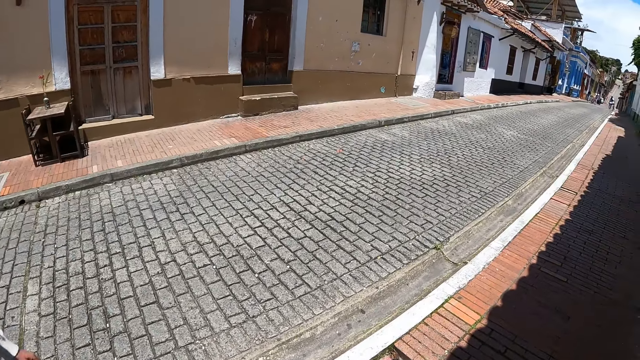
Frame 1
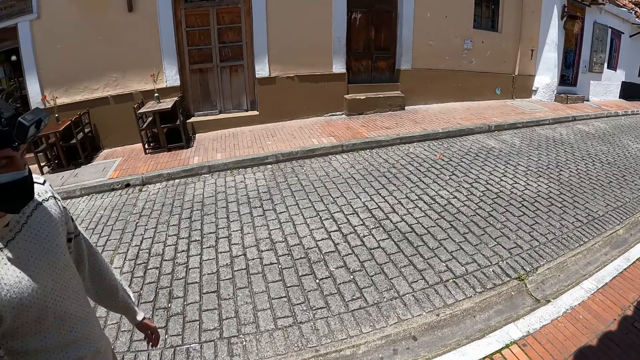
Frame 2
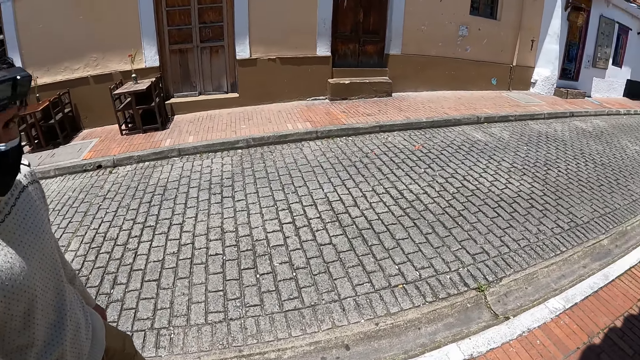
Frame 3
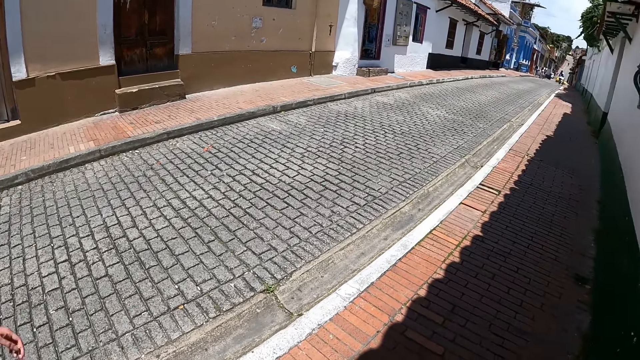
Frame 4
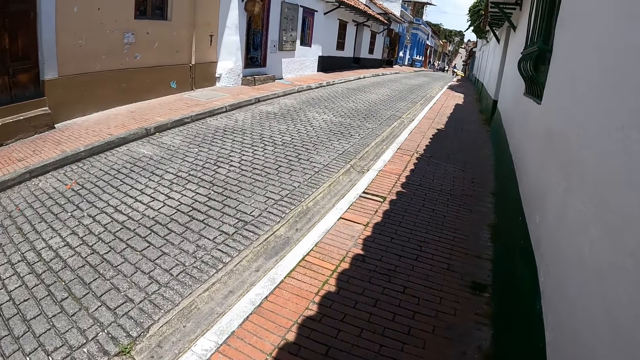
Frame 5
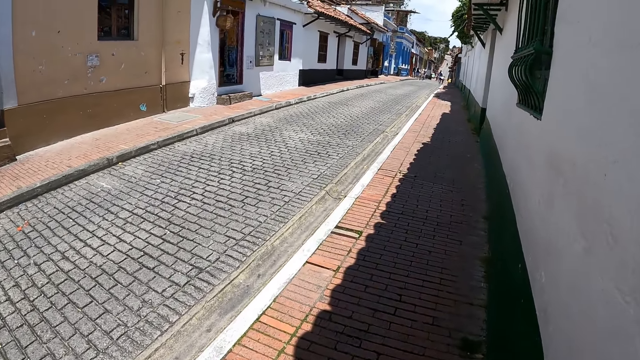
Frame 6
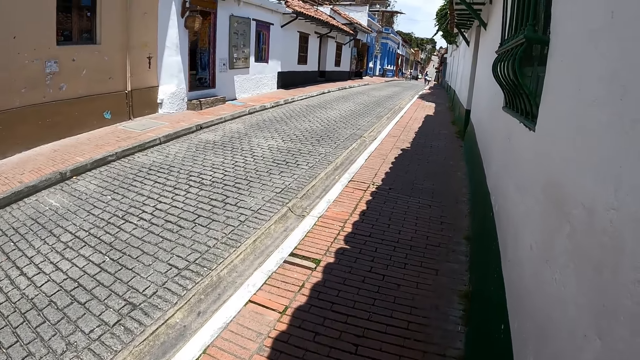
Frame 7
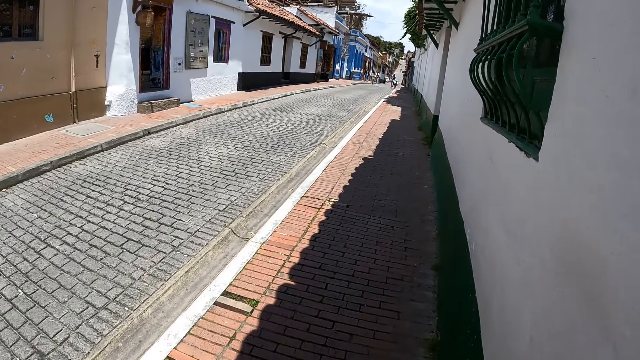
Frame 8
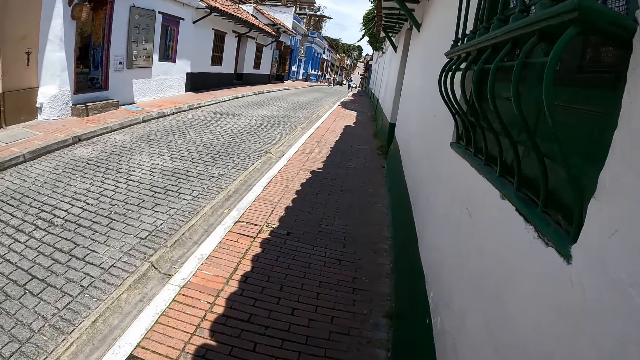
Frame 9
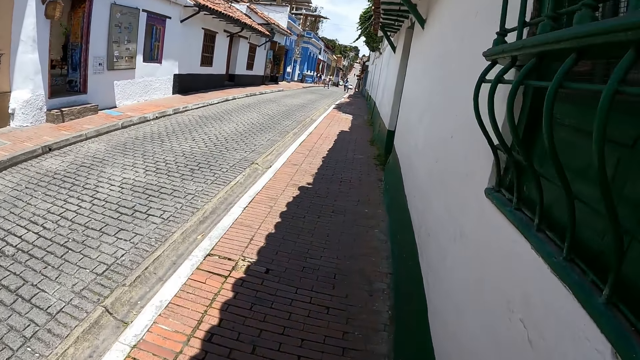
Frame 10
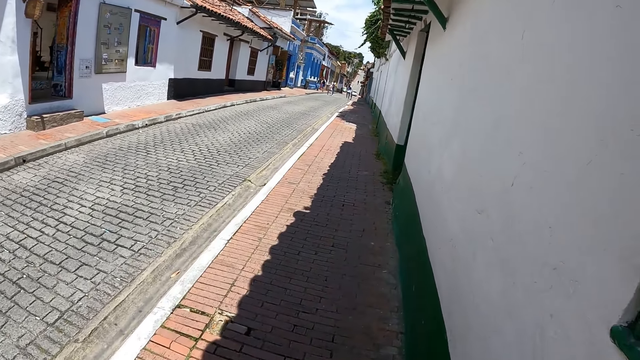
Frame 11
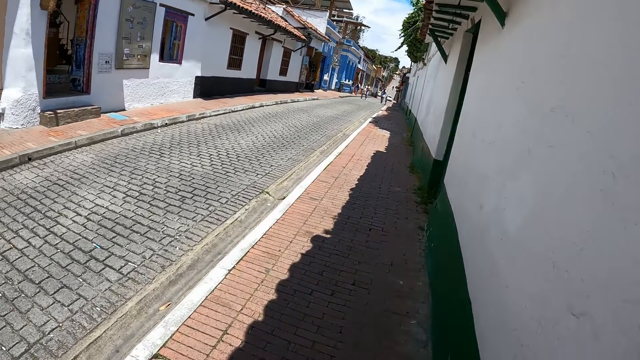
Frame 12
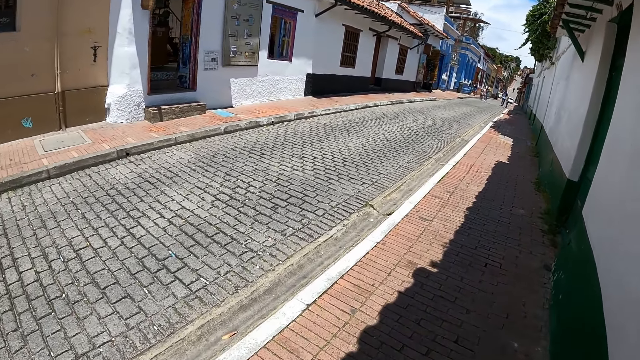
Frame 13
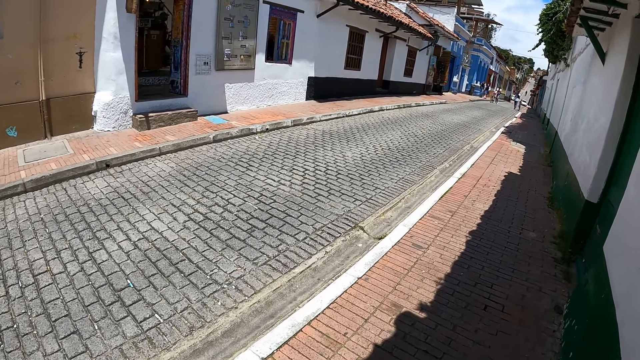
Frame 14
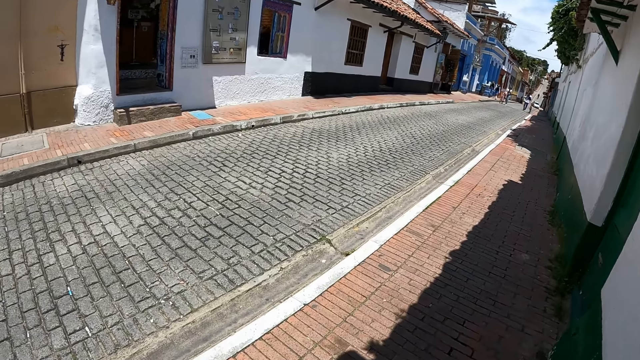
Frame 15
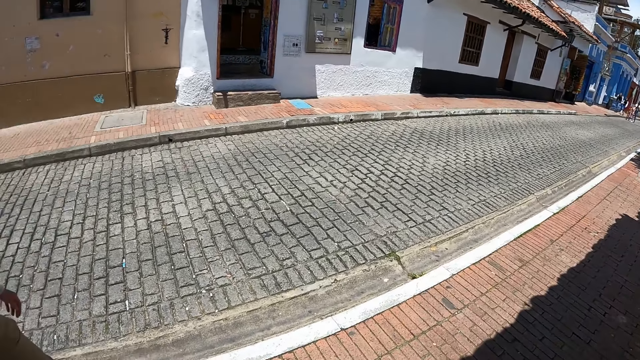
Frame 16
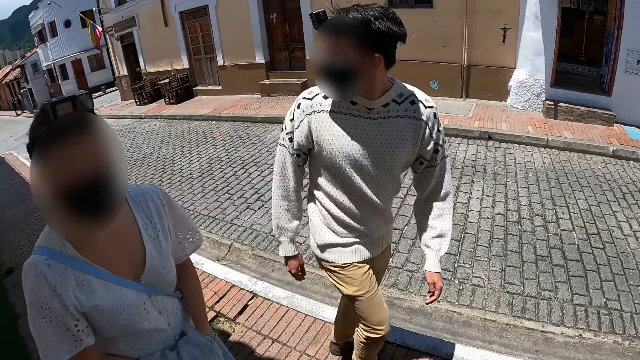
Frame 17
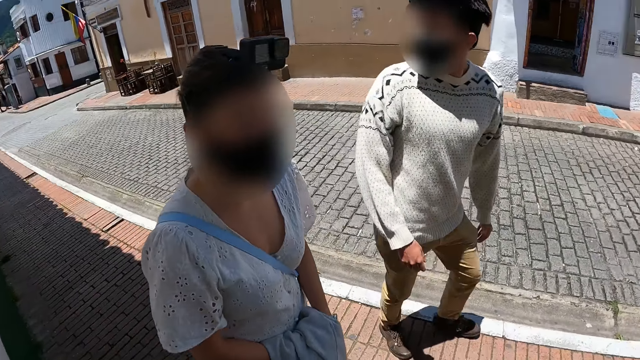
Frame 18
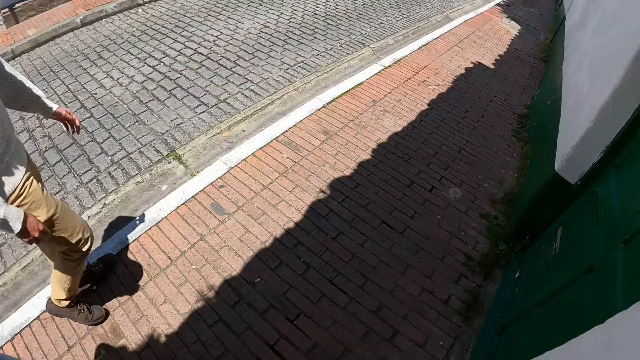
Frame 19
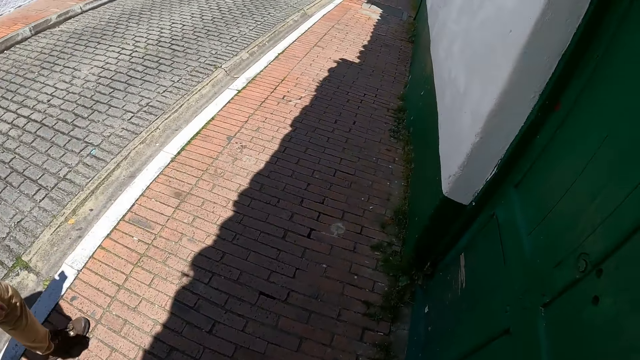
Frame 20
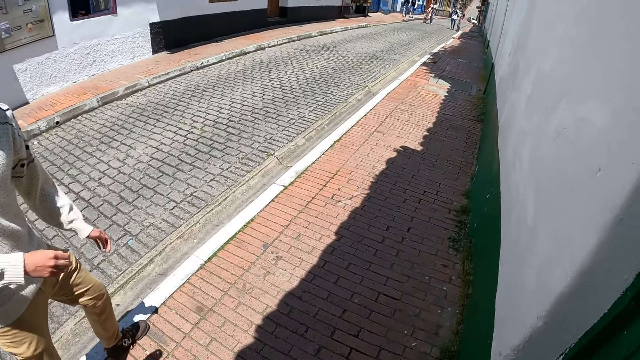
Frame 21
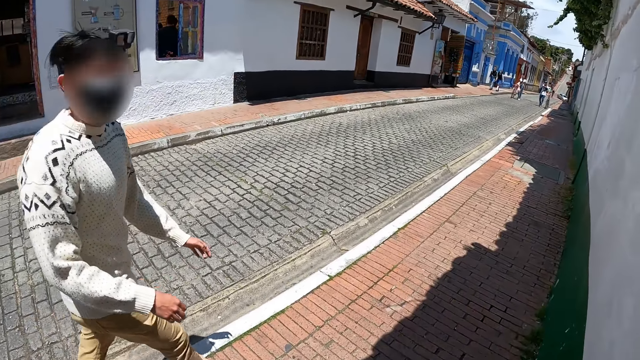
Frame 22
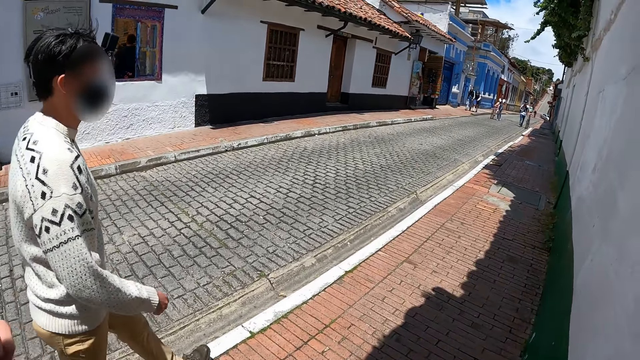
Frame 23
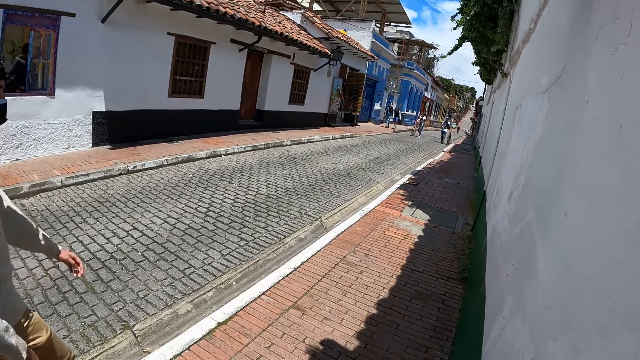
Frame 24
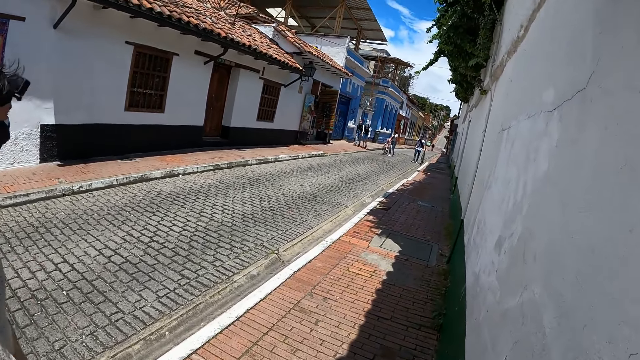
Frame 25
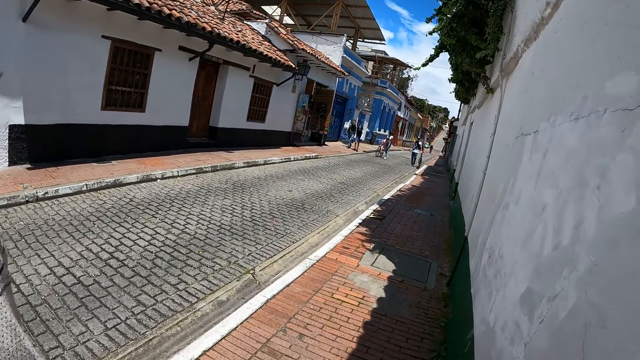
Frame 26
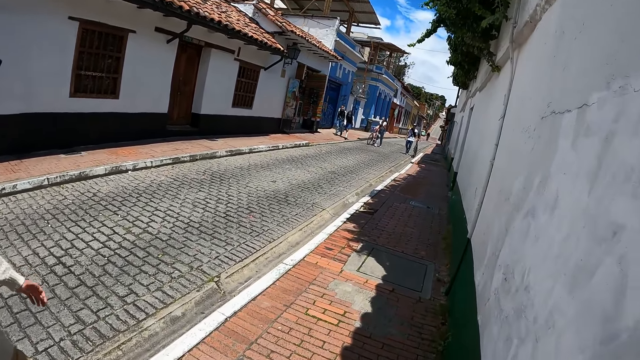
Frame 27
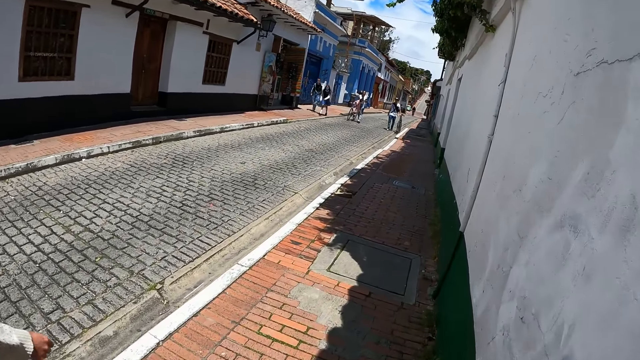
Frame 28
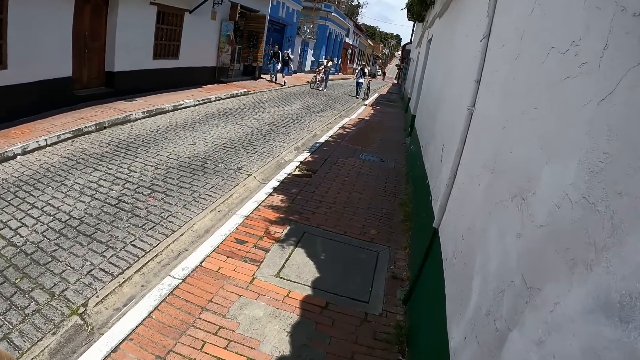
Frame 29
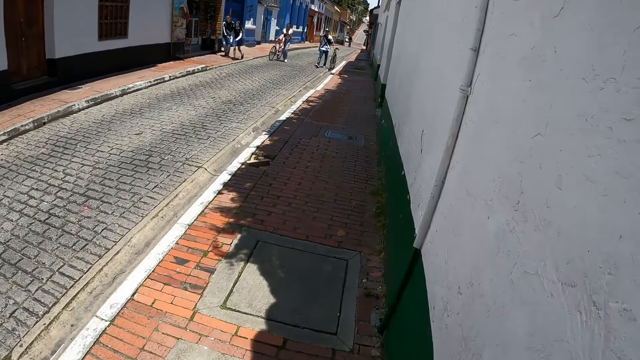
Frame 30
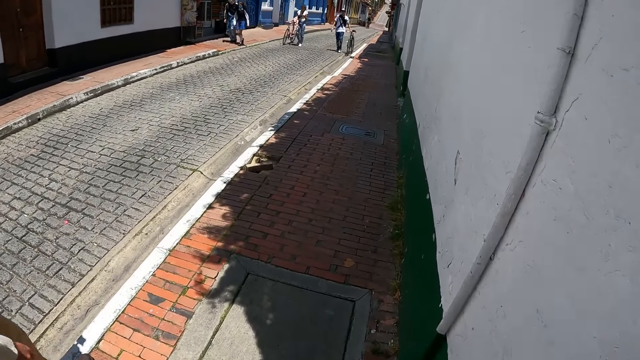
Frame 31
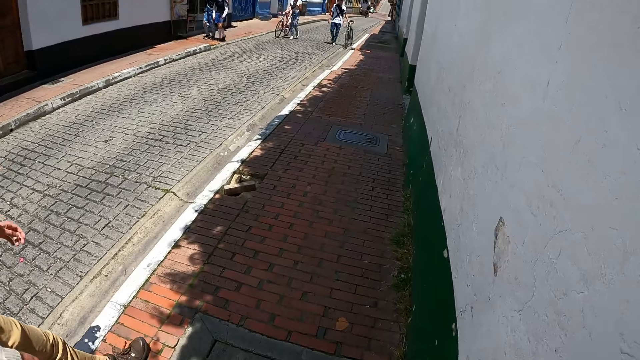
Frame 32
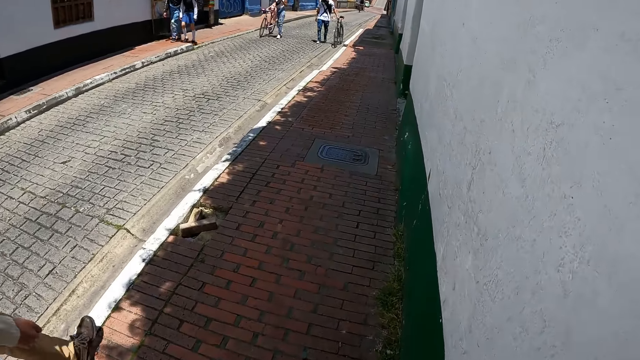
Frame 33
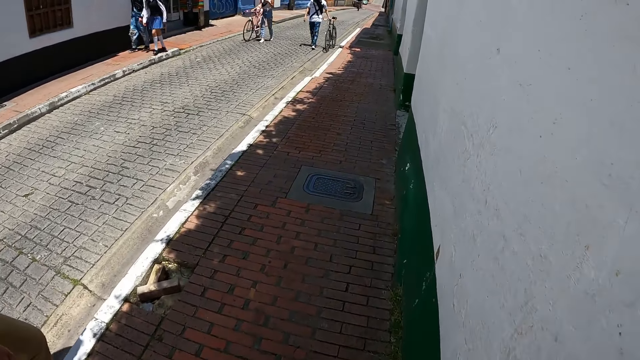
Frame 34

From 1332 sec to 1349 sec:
The camera wearer walks around the area. A man walks around the area. The camera wearer walks down the road and looks around the area. The man walks around the area. A woman walks around the area. The camera wearer looks around the area. The man walks around the area. The camera wearer walks around the area.

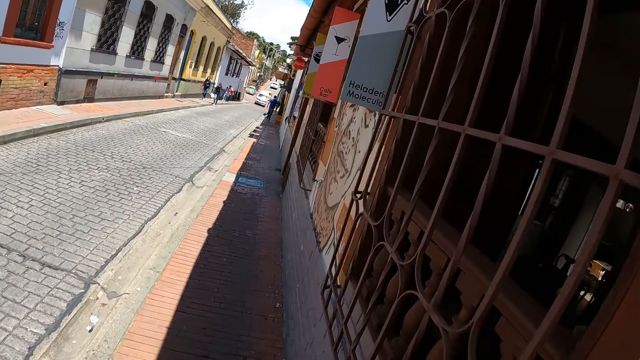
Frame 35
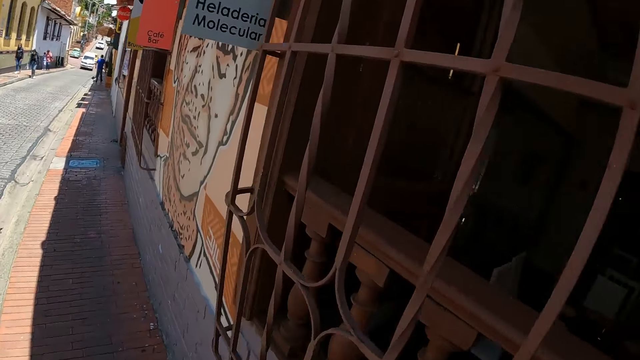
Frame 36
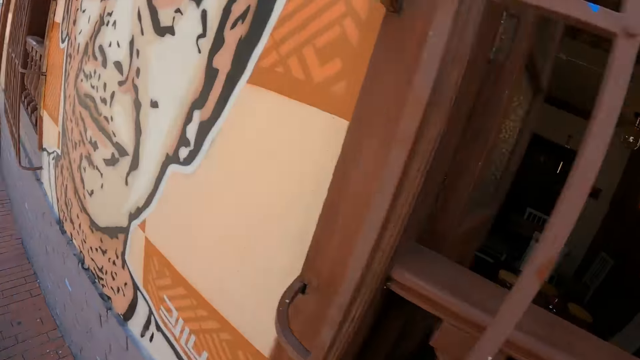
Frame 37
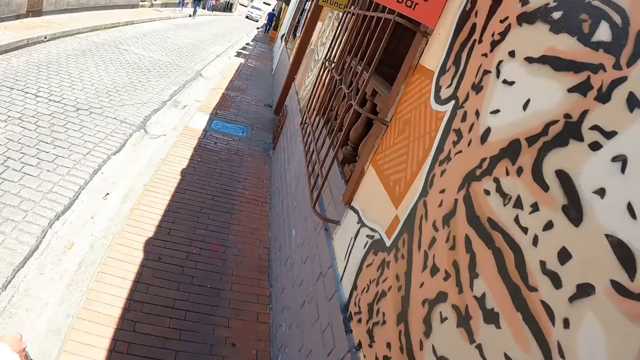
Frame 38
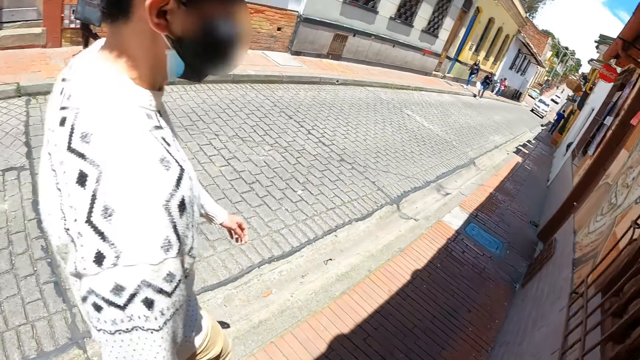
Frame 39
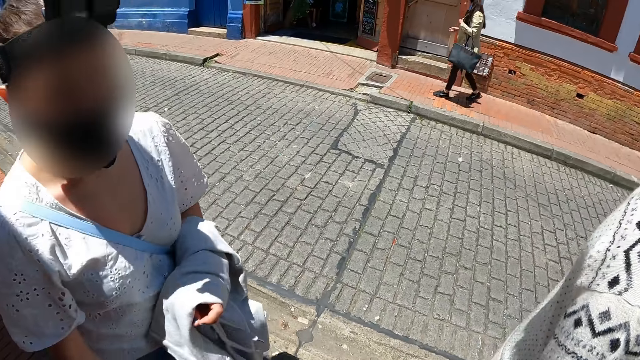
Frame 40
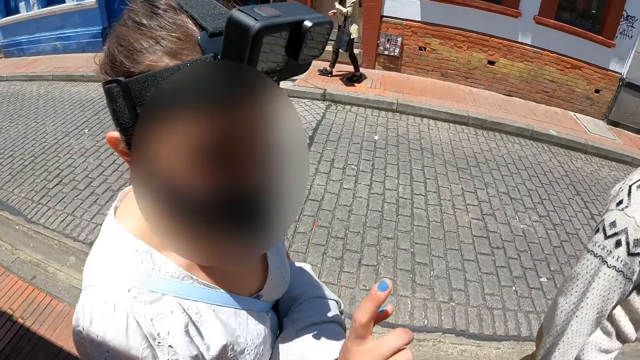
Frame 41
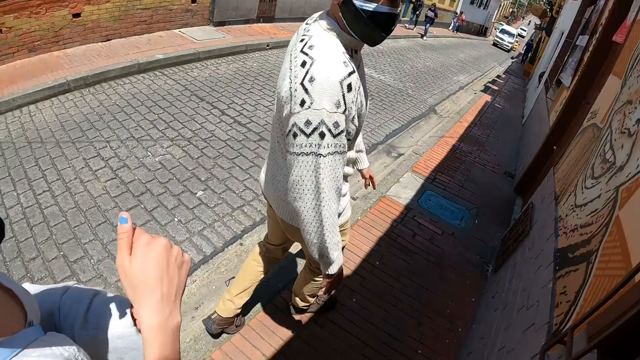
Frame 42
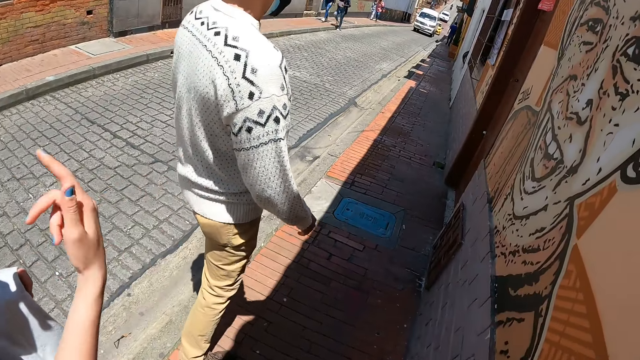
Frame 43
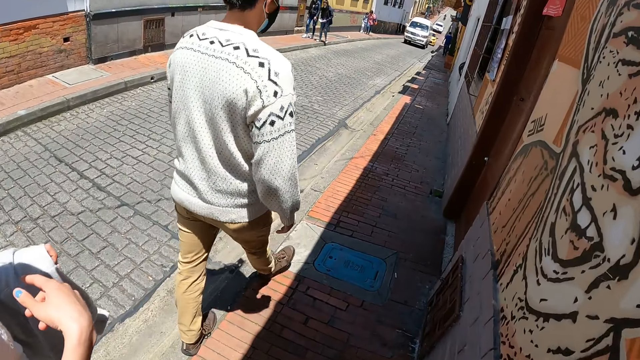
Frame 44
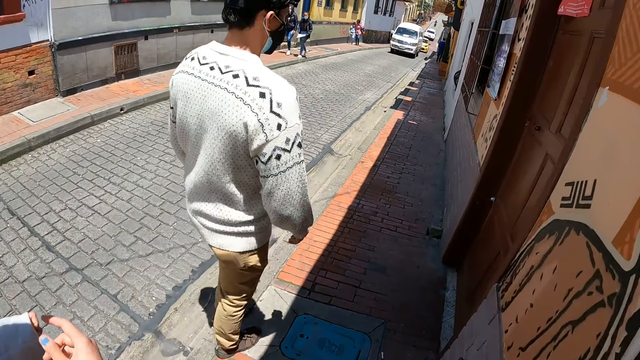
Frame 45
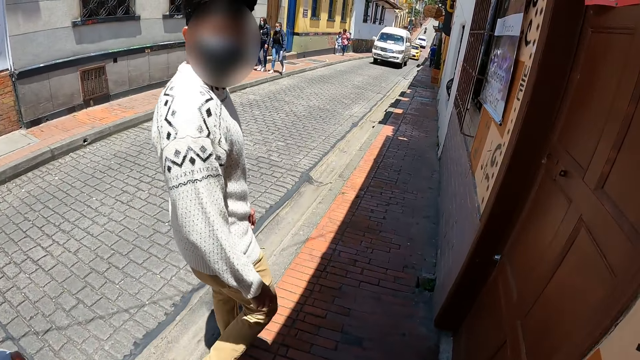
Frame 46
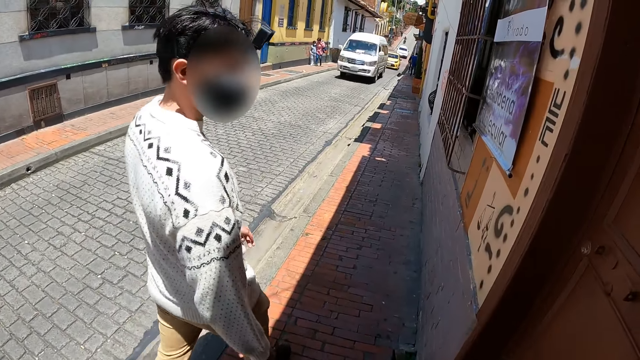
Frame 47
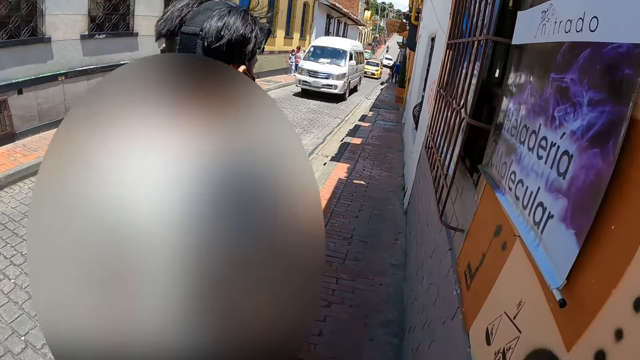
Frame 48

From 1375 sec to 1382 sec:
The camera wearer looks back and strolls on the sidewalk.
